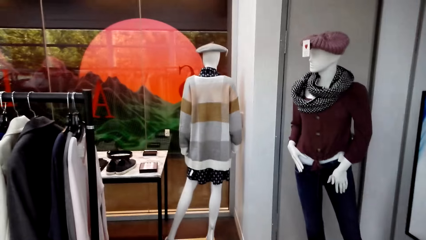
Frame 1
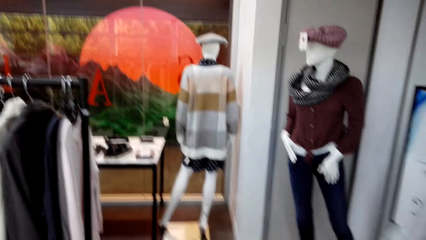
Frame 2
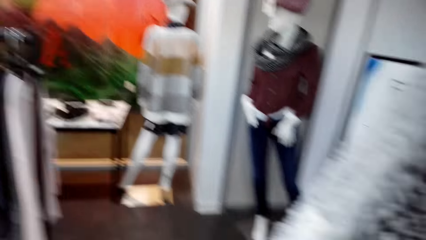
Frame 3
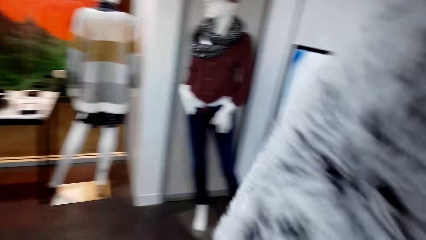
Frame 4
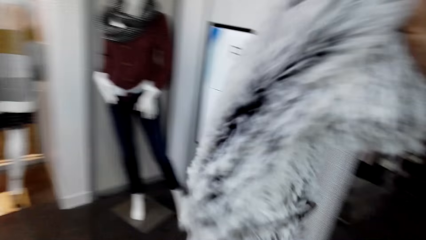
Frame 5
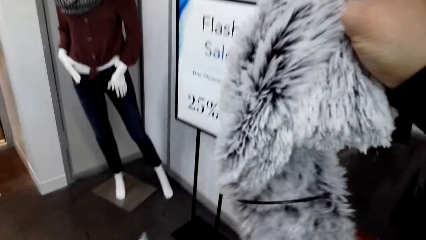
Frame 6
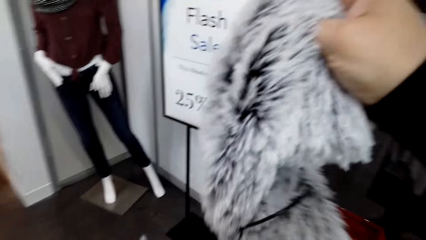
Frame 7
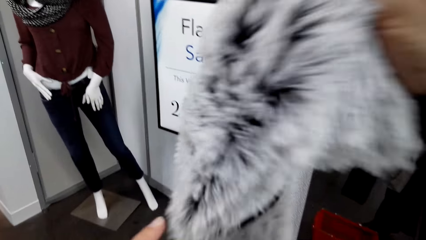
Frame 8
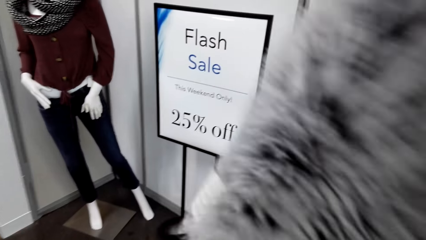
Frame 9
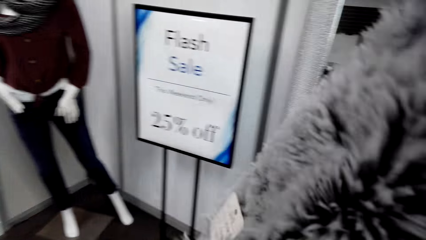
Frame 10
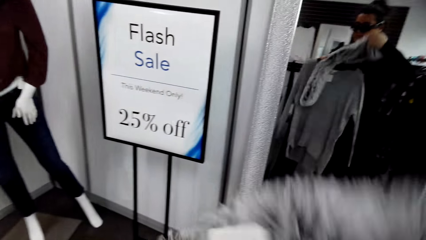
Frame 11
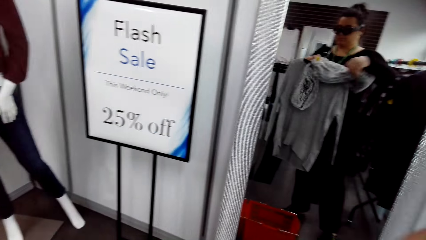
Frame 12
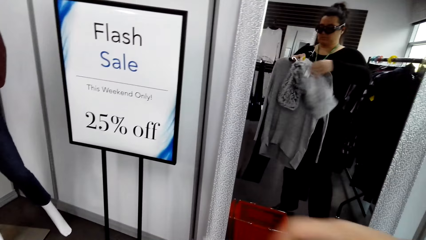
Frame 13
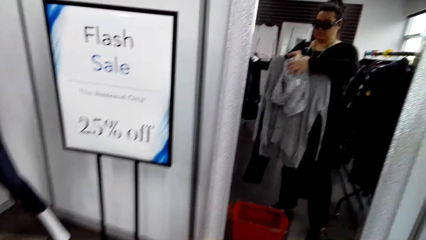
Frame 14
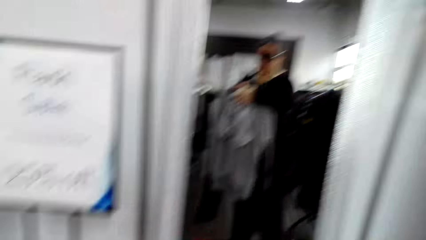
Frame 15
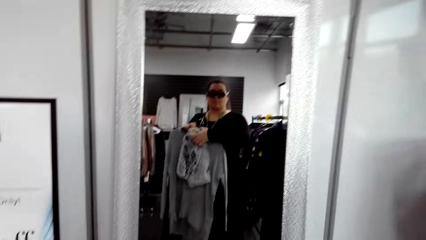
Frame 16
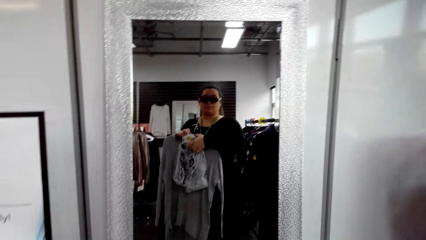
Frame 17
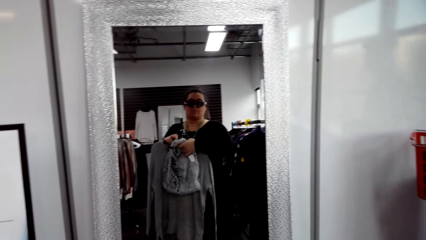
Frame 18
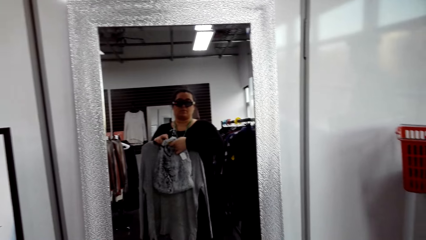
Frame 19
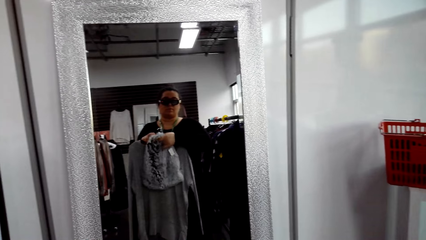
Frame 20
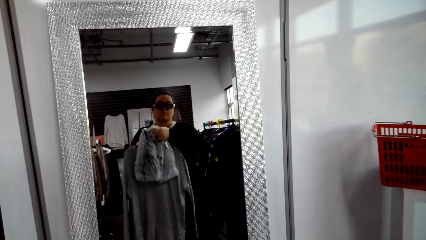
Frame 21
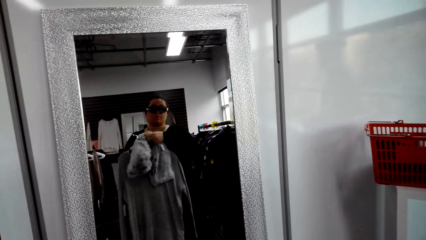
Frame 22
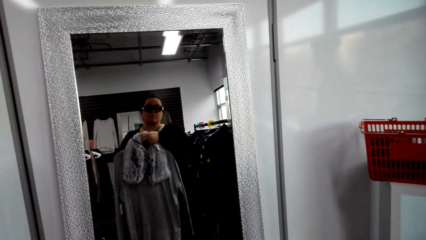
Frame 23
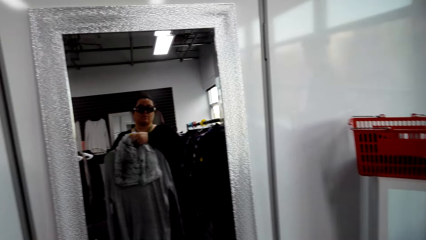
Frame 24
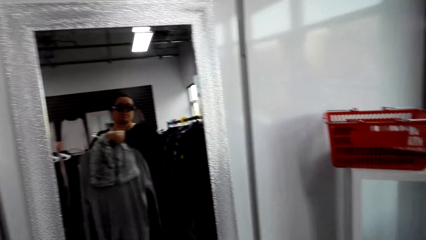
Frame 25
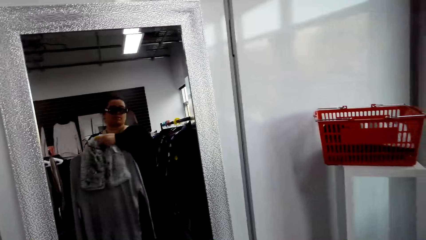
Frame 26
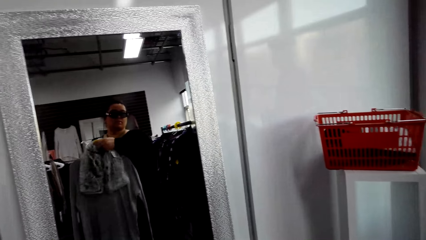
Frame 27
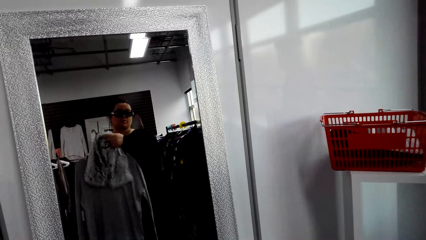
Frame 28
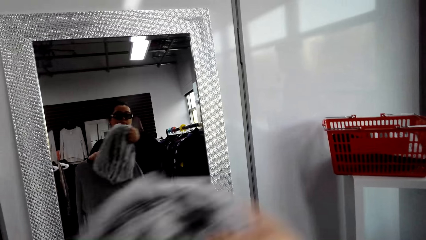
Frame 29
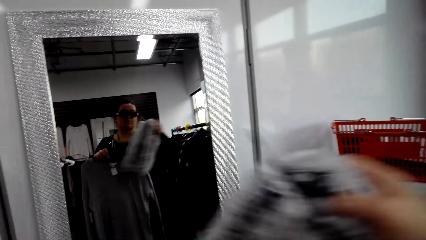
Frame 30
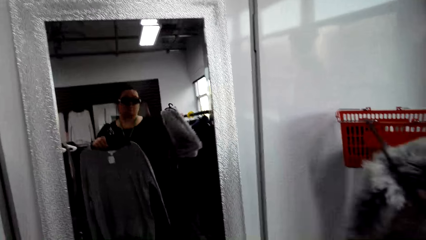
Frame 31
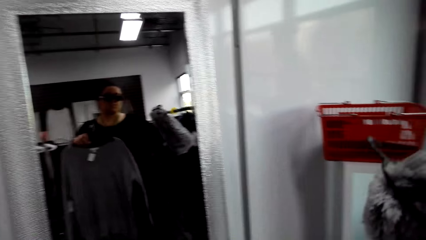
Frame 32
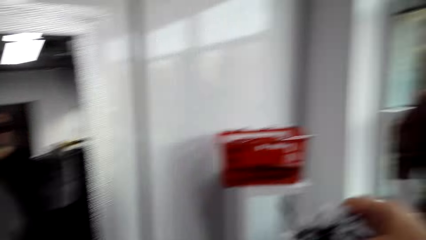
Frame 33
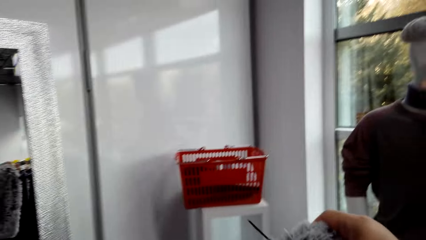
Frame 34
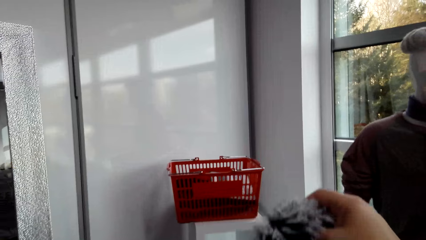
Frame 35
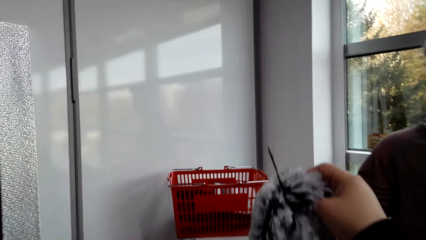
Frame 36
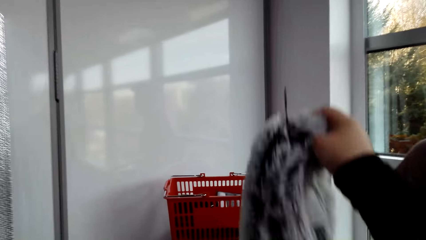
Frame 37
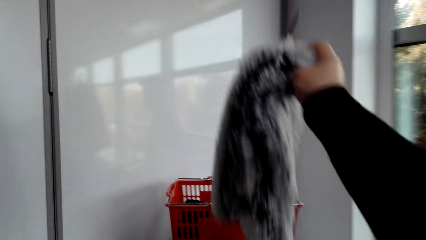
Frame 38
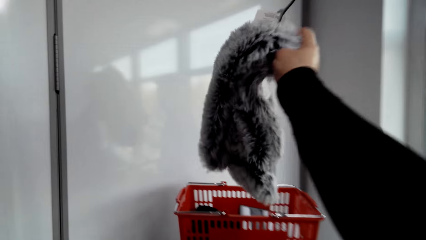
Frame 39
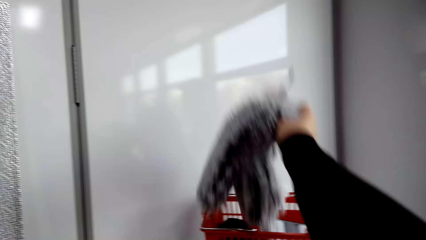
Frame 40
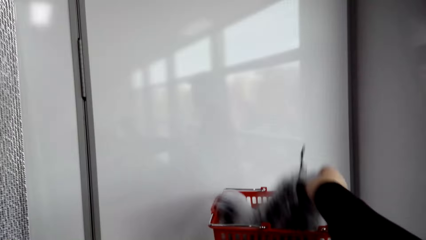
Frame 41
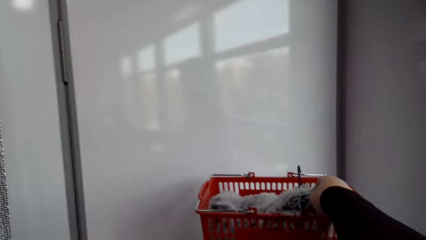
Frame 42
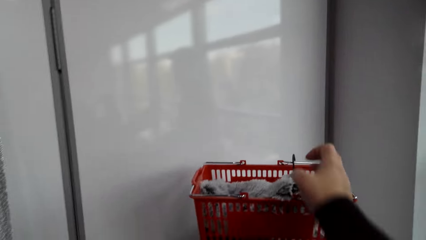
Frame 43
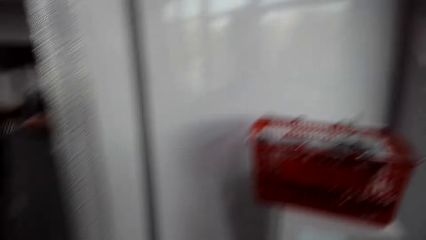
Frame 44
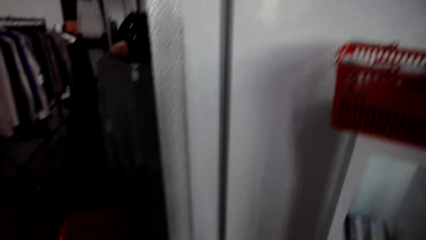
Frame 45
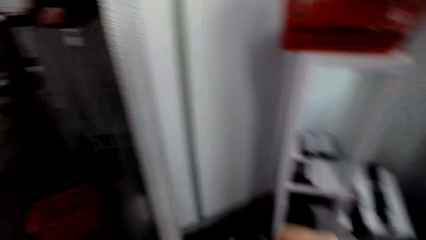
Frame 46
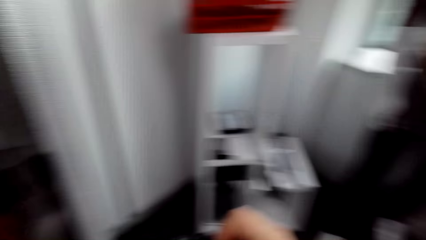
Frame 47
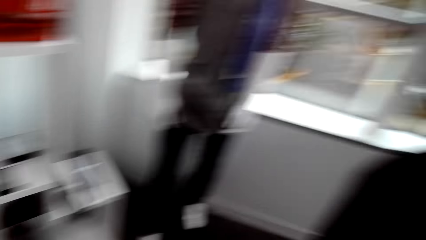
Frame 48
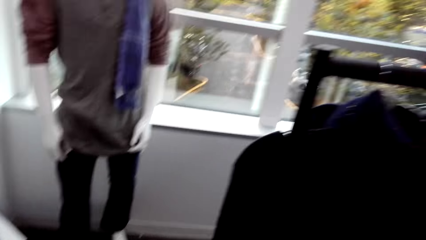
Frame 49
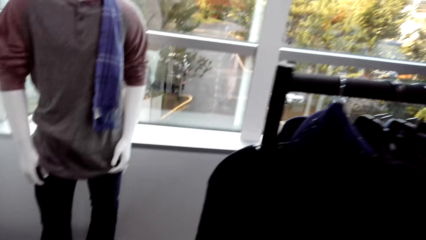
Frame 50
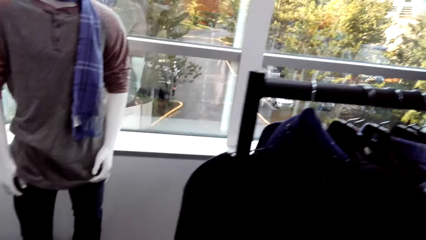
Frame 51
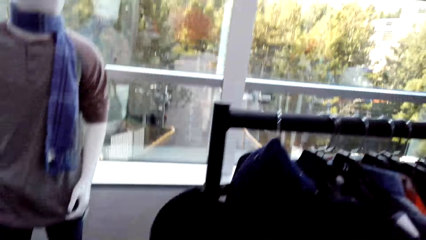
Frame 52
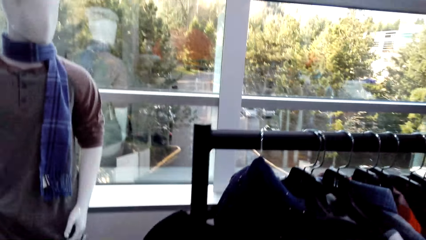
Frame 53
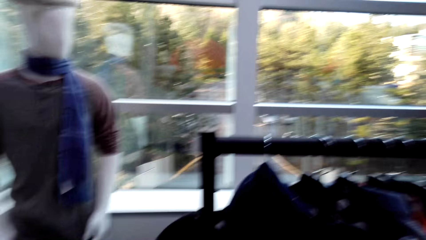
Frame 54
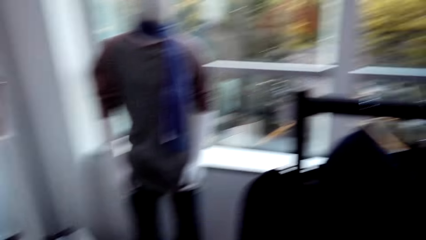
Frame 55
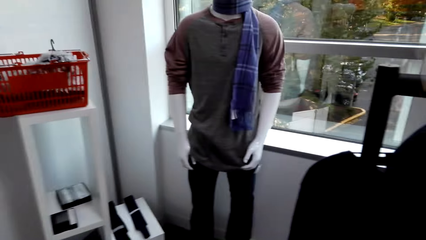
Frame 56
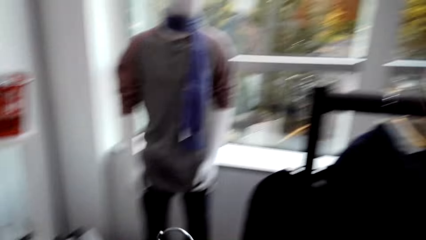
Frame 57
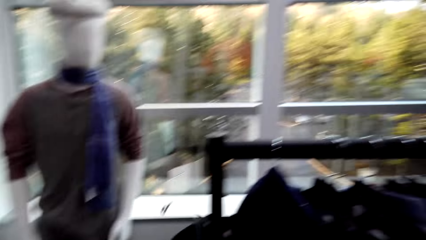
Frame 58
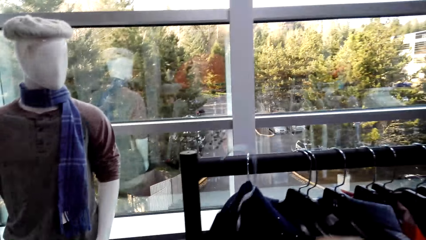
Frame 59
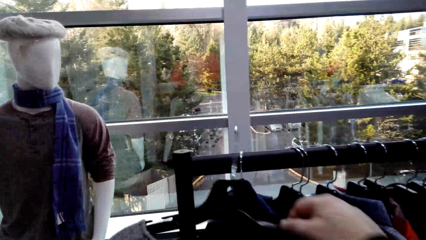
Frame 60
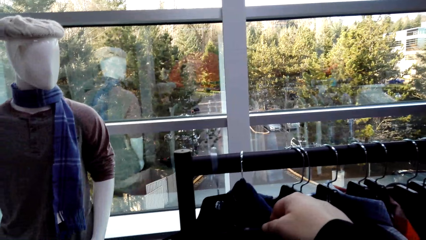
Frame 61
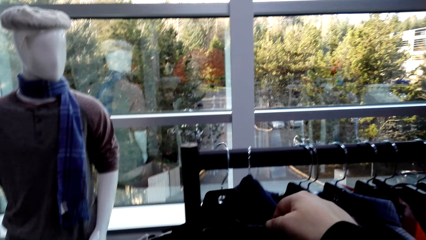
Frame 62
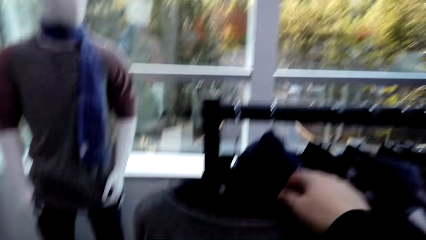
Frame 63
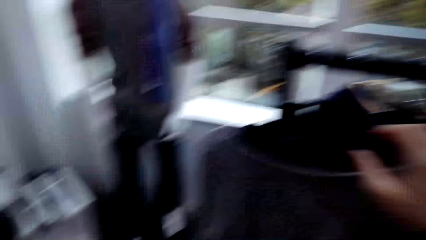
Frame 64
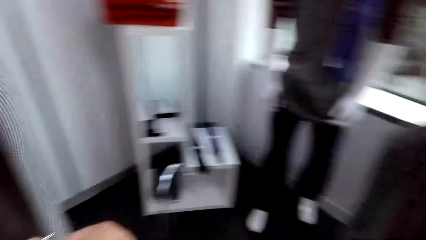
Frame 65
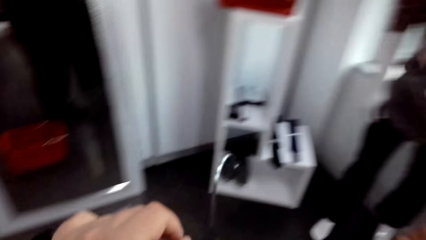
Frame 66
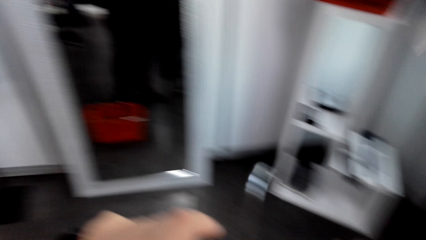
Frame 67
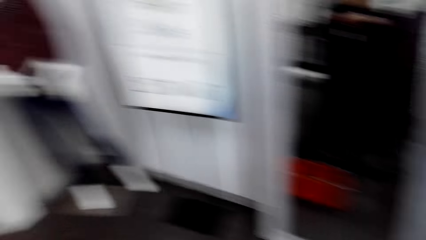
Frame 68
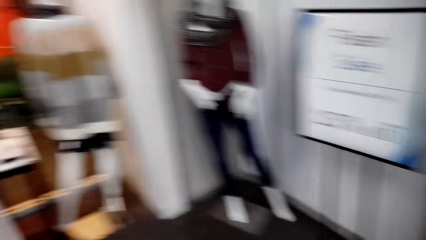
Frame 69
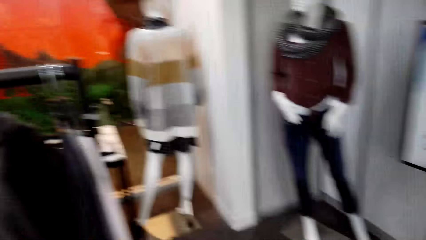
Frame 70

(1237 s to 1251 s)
The camera wearer holds the scarf with other clothes. They look at the mirror. They put the clothes on the shopping basket. They put clothes on the clothes hanging rod.

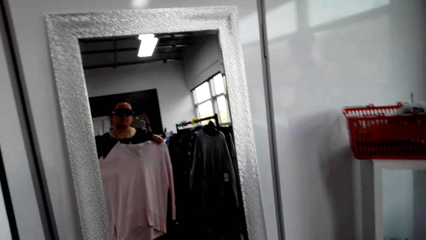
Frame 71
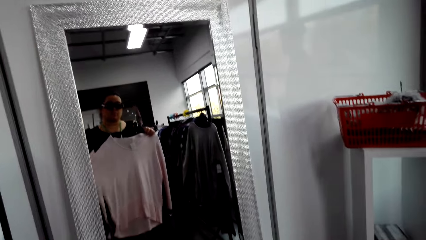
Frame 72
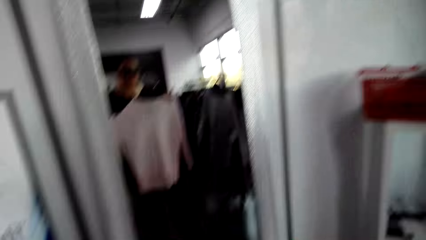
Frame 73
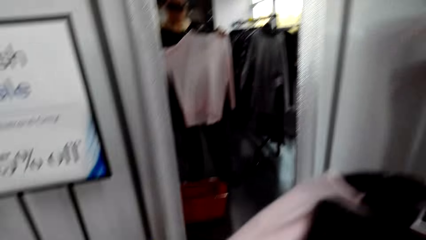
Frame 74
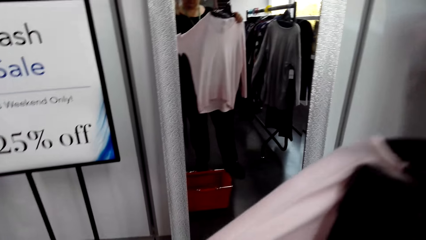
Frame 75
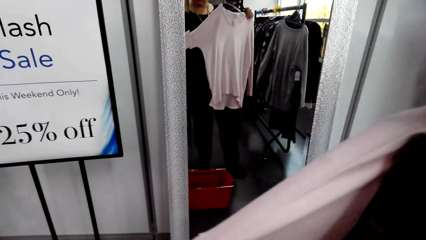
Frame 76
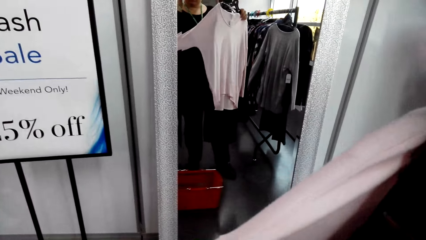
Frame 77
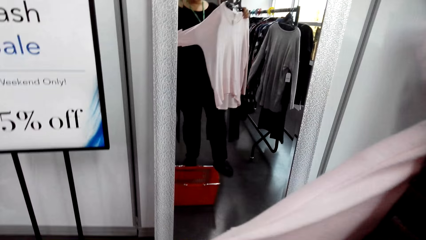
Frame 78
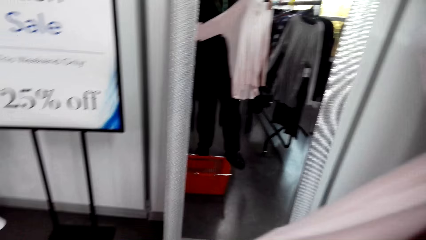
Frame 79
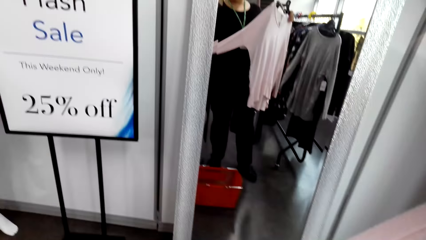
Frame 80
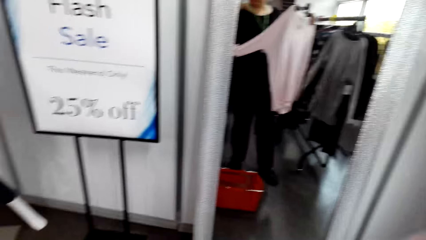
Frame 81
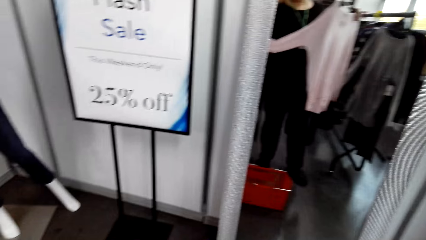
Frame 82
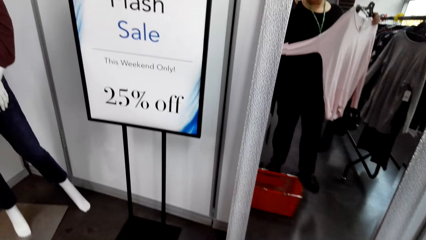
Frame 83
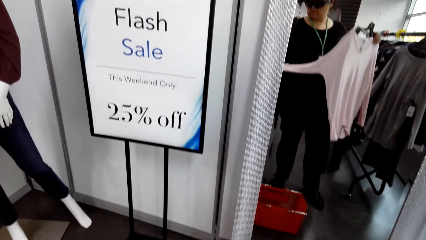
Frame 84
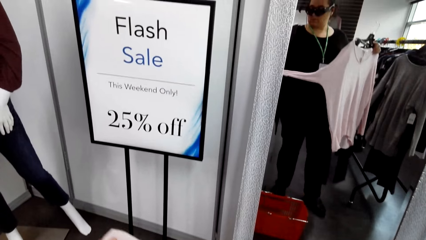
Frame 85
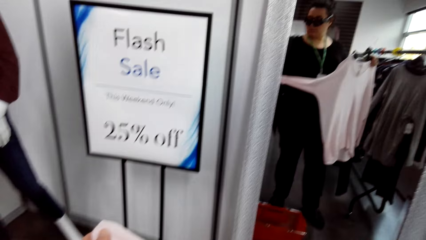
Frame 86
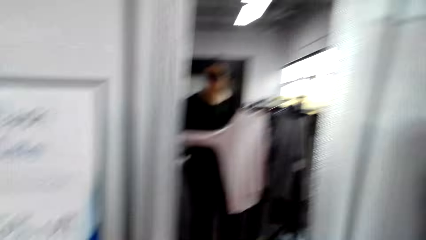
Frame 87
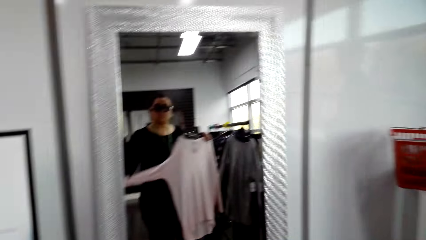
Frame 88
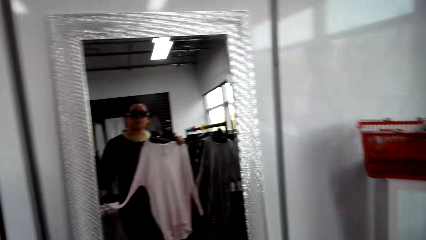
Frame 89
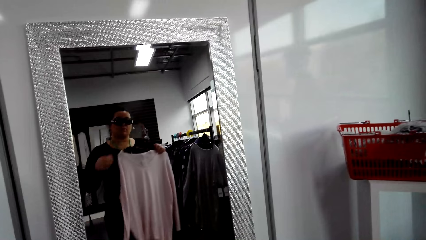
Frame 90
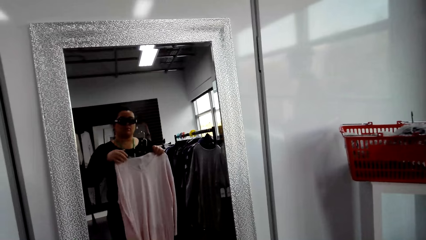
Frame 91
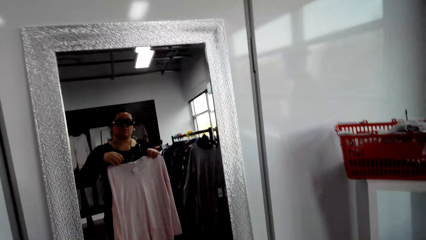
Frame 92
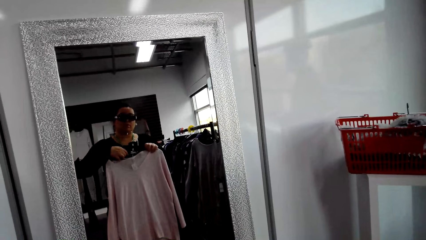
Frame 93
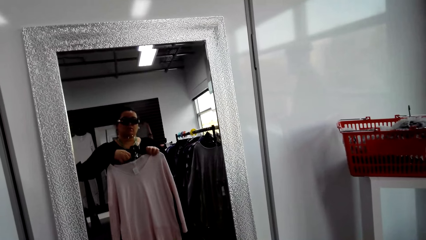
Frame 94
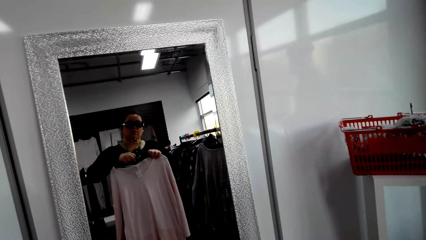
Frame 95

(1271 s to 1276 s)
The camera wearer lifts a cloth.
